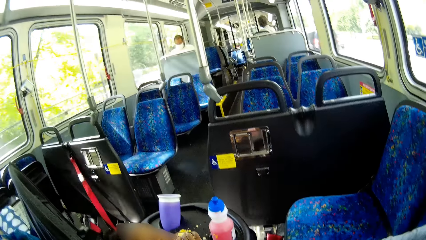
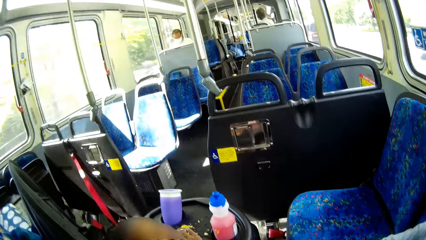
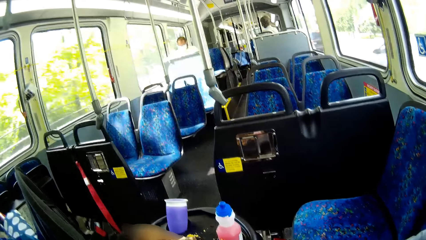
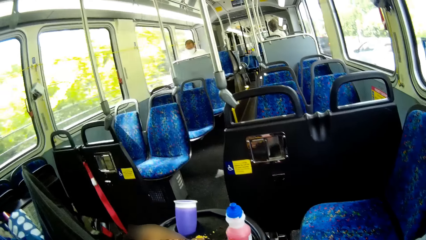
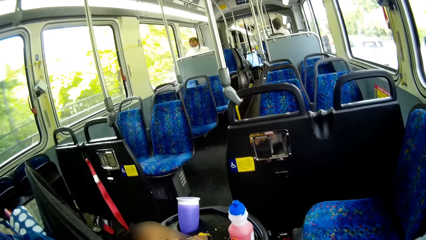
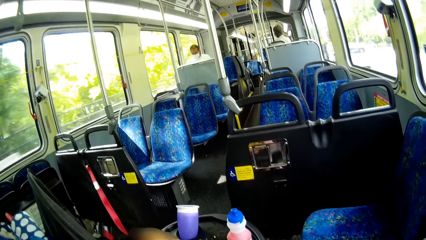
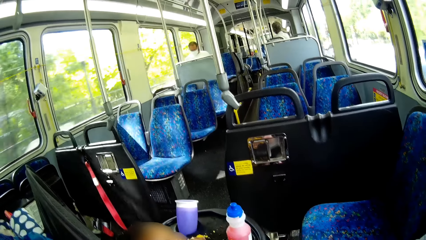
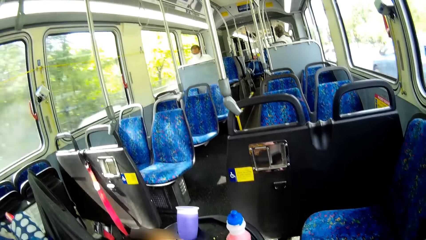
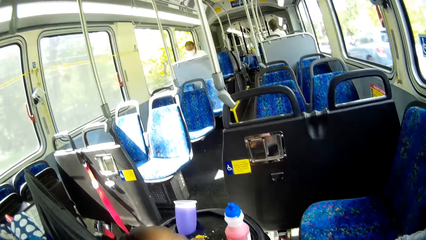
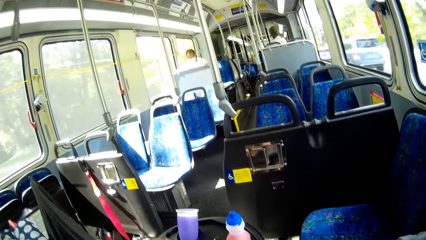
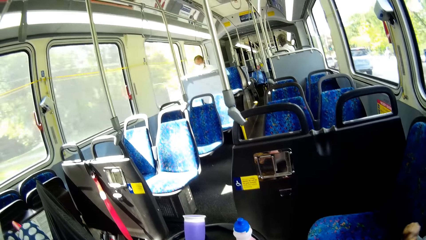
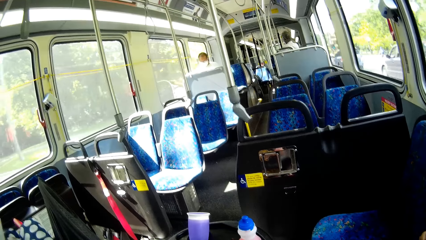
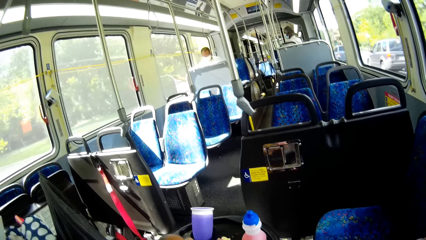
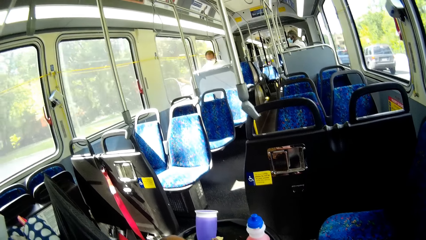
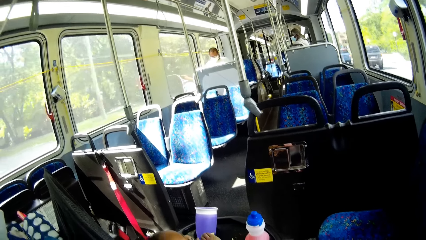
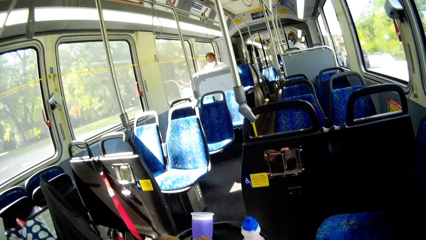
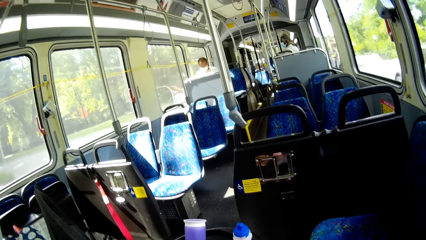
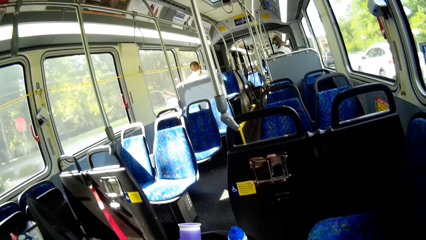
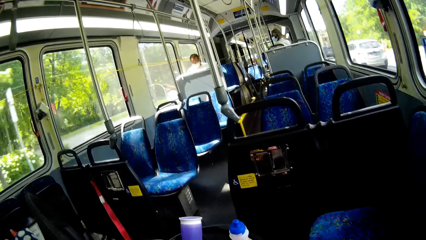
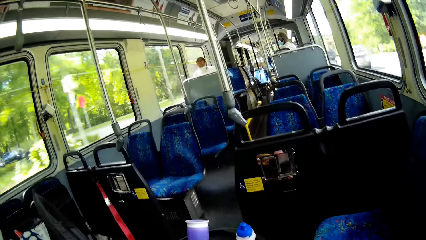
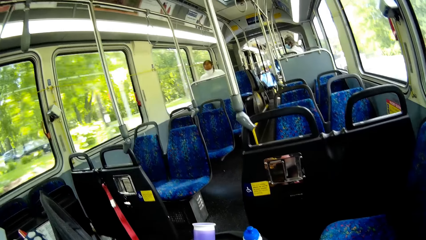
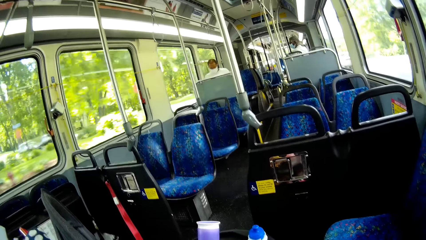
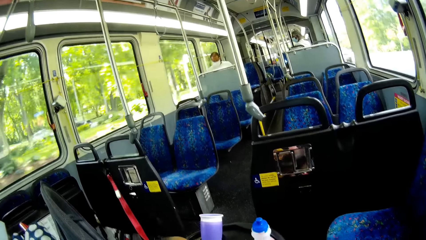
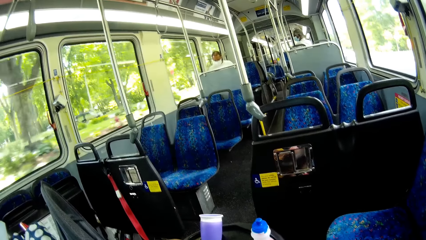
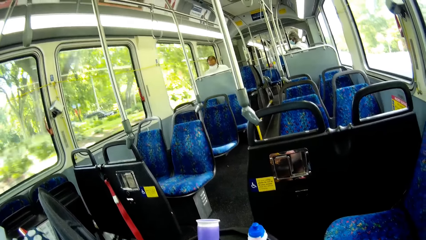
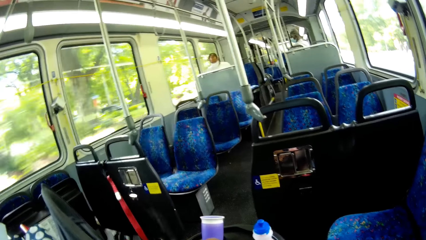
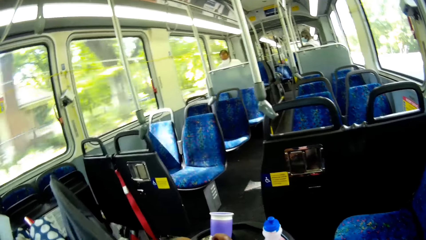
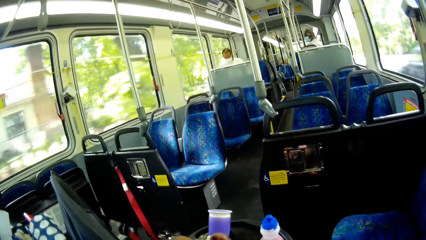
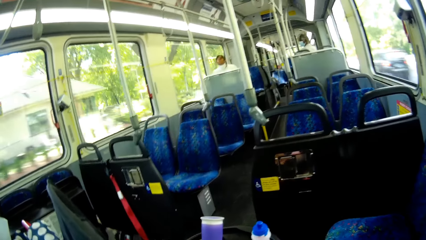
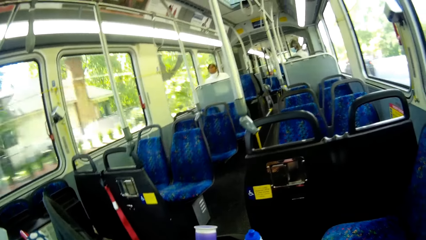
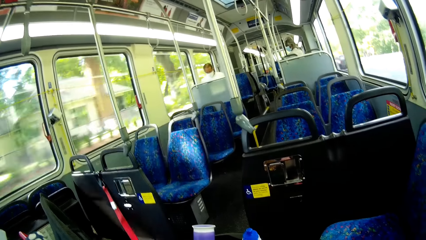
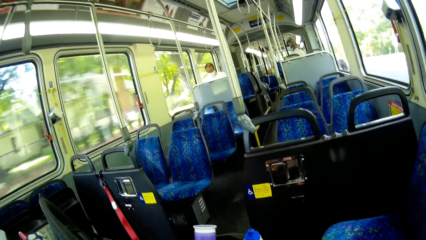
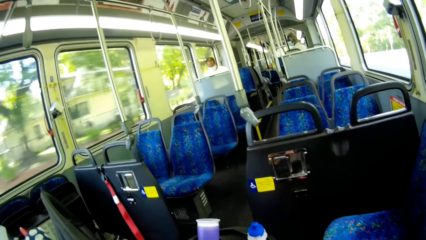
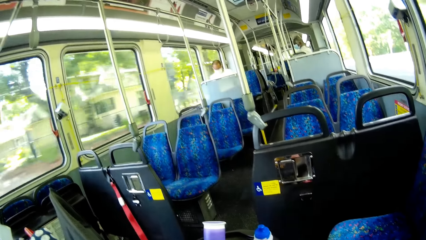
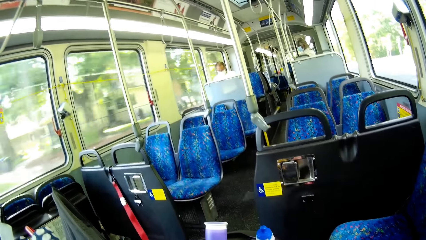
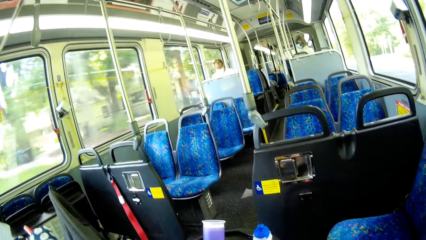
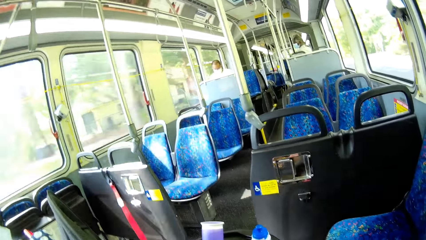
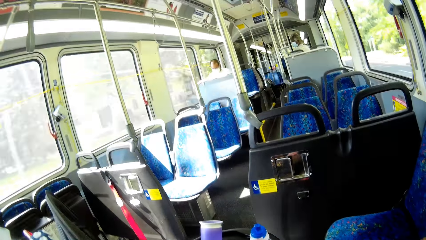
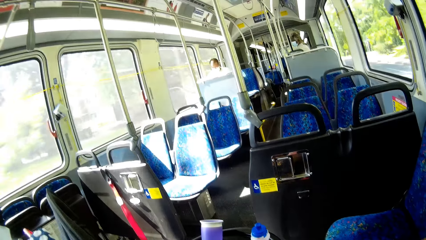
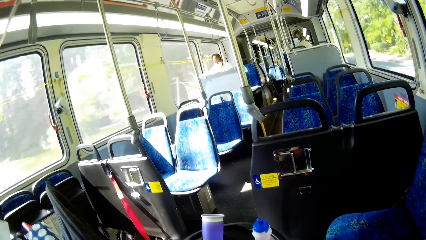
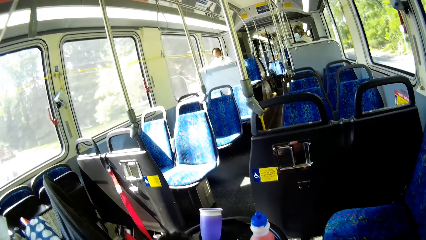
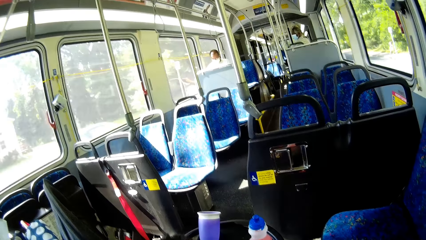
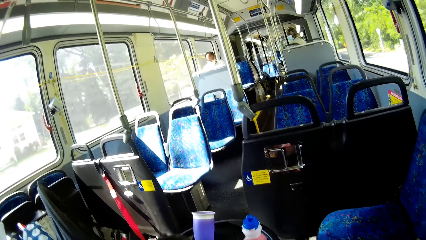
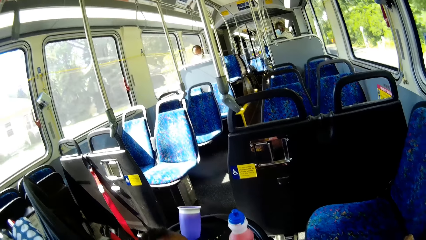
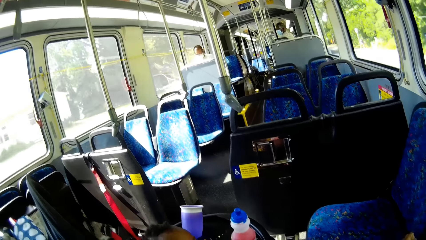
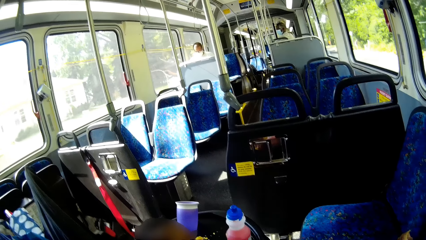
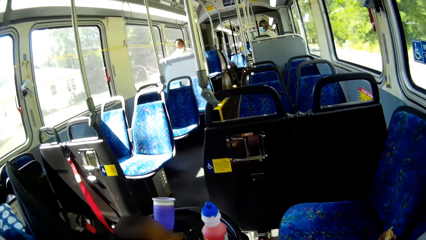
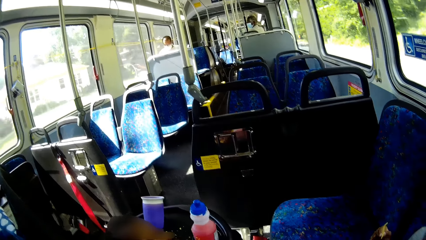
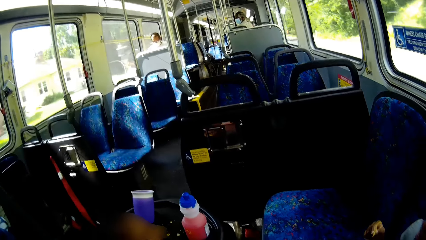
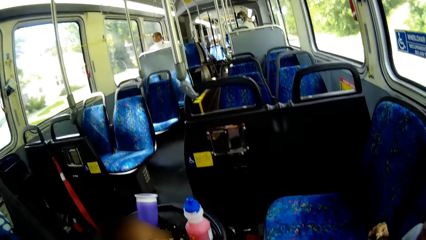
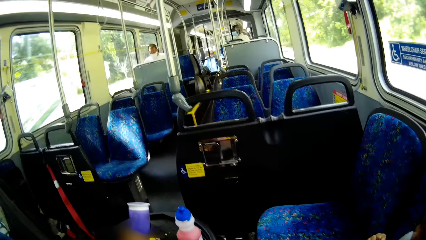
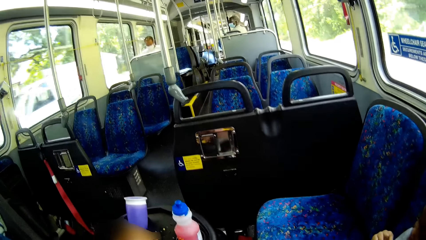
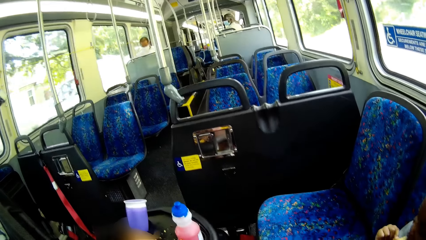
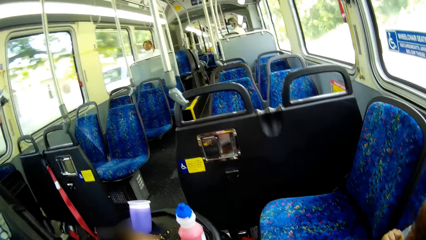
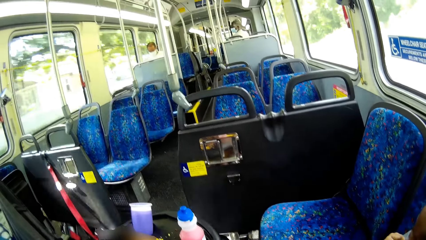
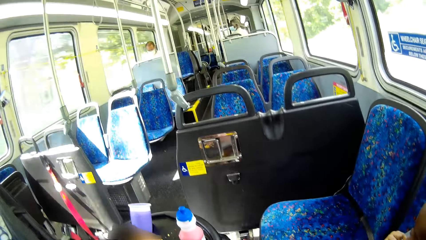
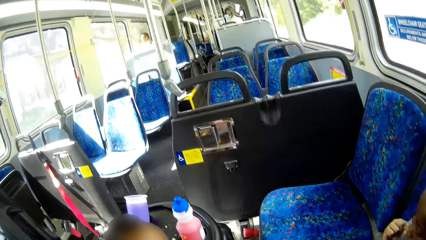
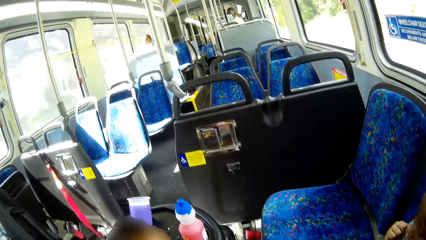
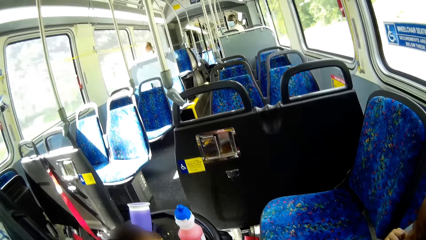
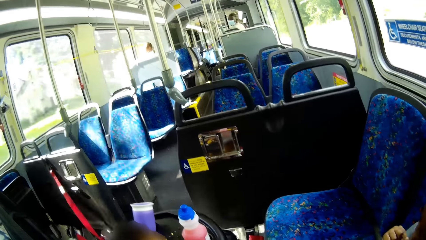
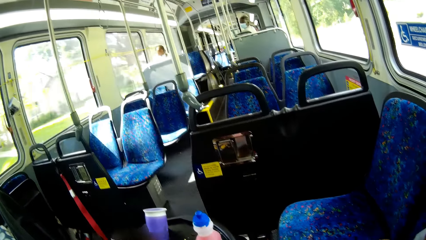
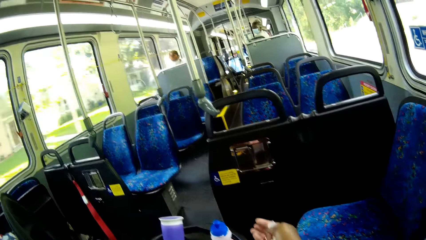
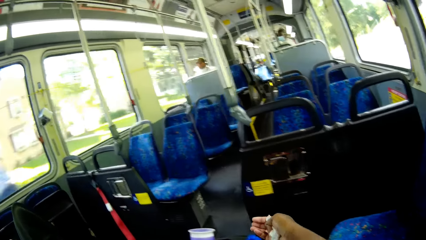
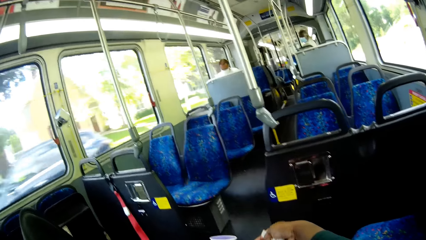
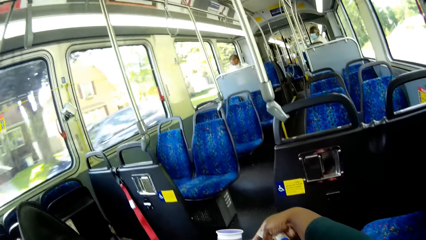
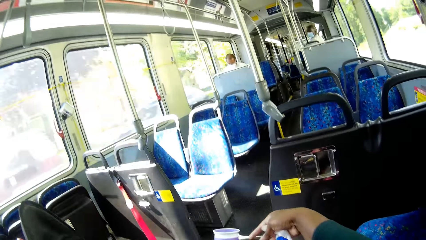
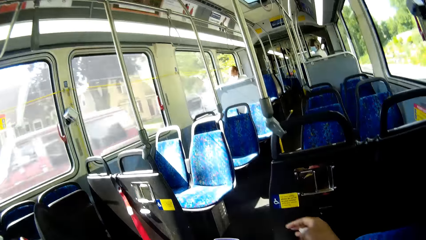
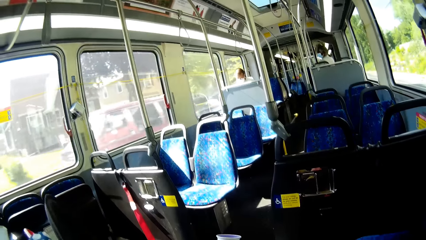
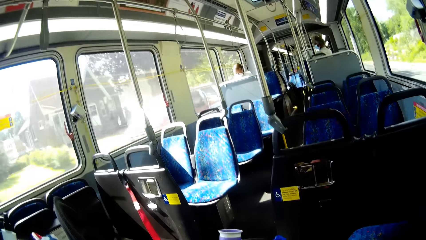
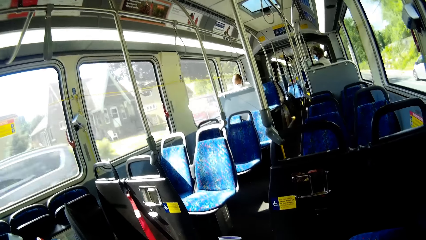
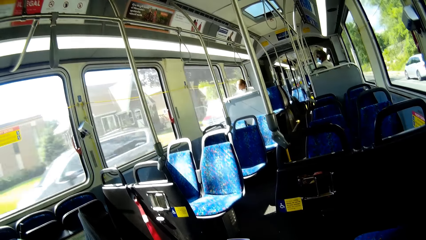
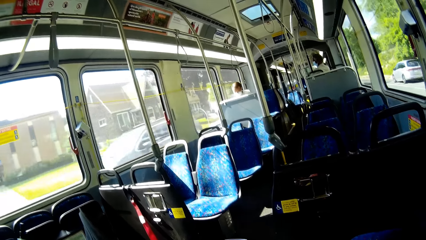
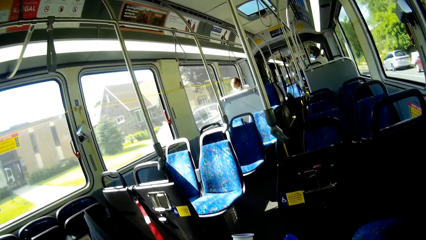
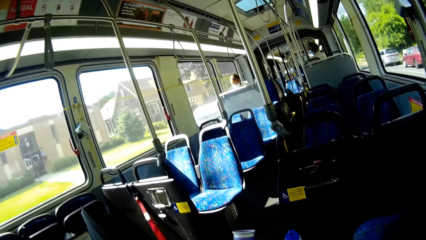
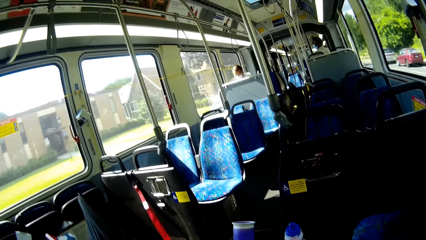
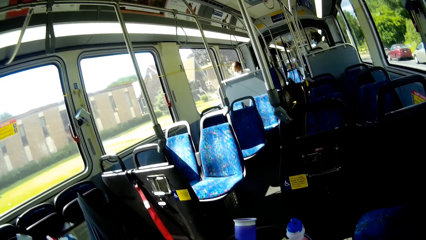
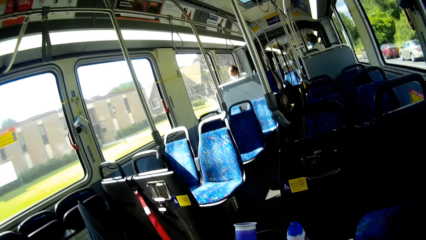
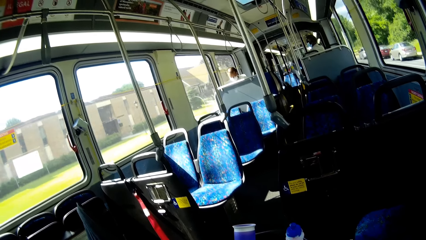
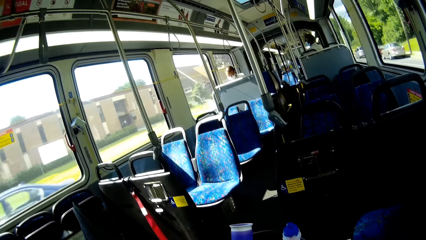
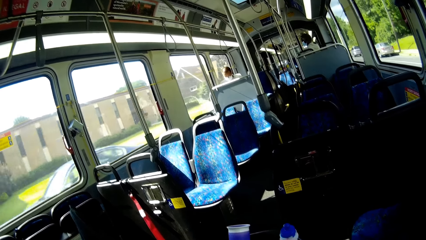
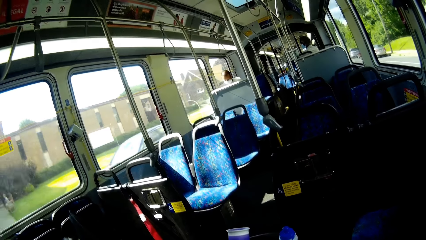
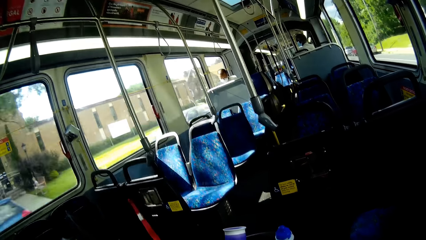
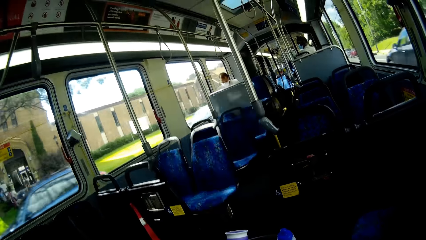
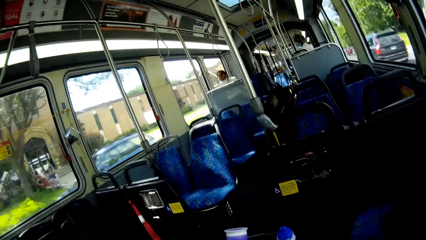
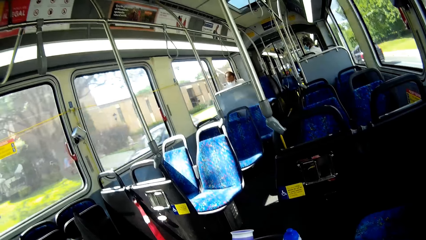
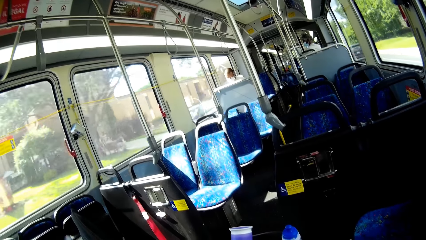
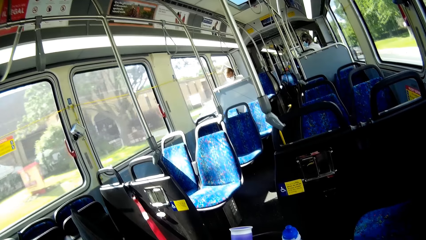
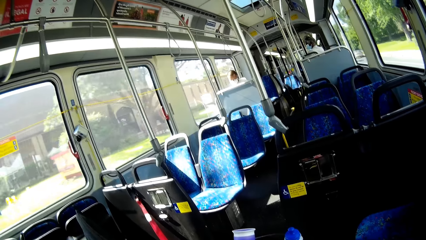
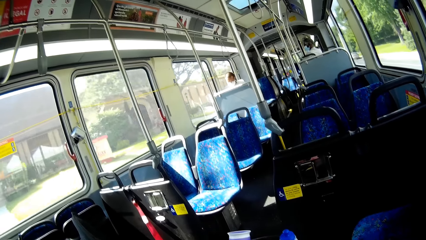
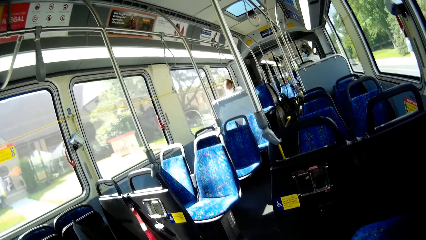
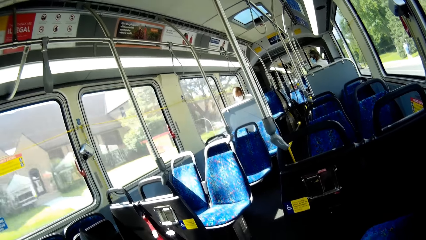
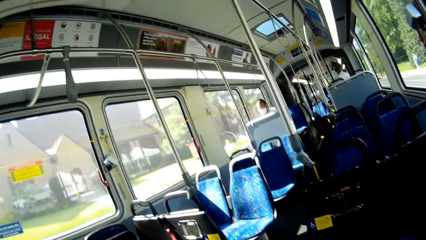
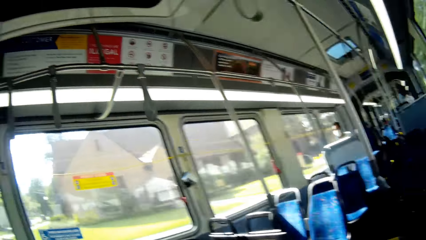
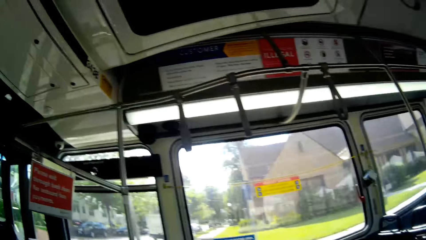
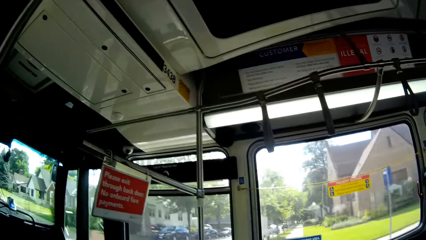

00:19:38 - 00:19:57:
One boy eats the chips with his left hand. The other boy eats the chips with his right hand. The camera wearer touches a cup on a tray with her right hand. She places something on the stroller. She rides in the bus.
